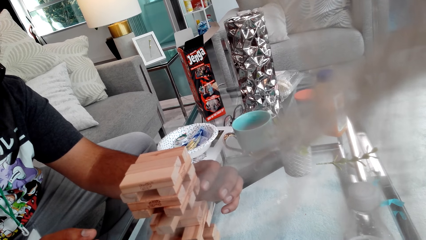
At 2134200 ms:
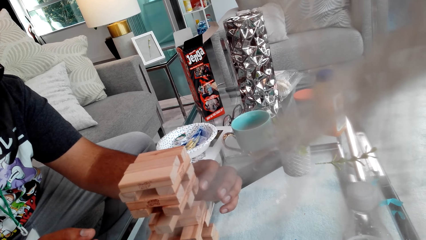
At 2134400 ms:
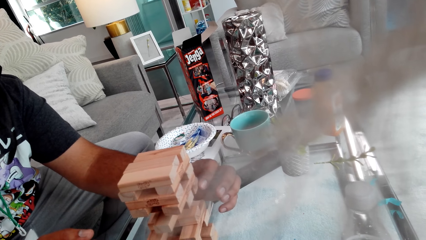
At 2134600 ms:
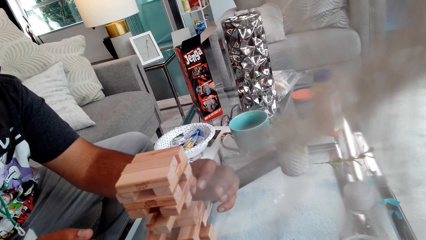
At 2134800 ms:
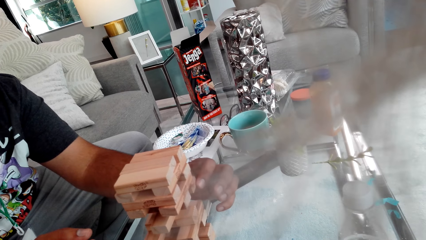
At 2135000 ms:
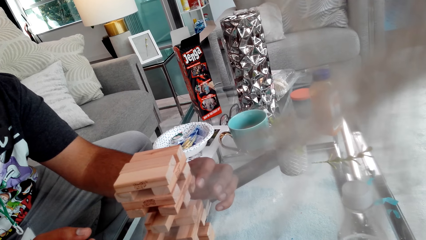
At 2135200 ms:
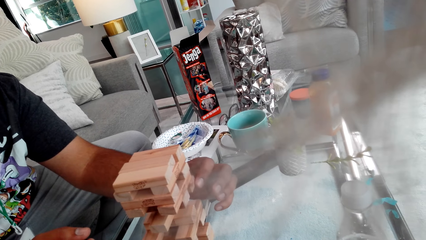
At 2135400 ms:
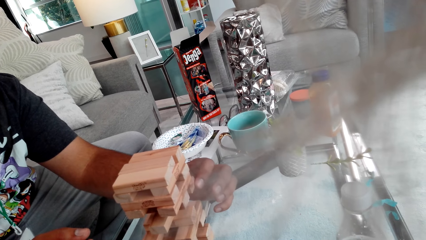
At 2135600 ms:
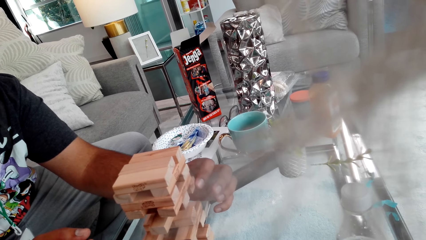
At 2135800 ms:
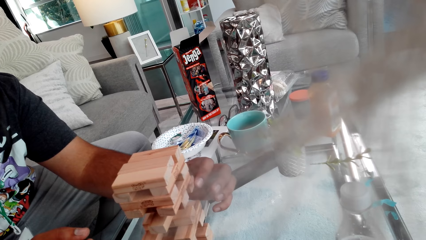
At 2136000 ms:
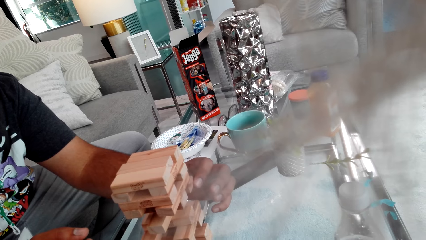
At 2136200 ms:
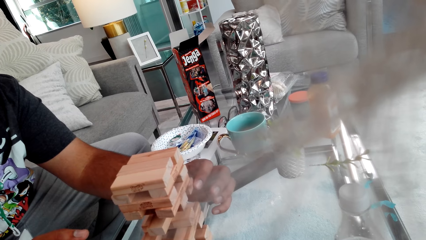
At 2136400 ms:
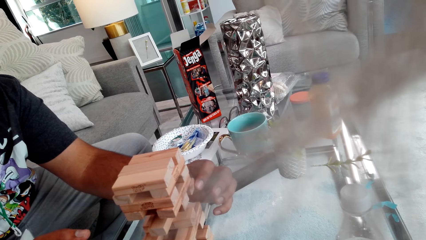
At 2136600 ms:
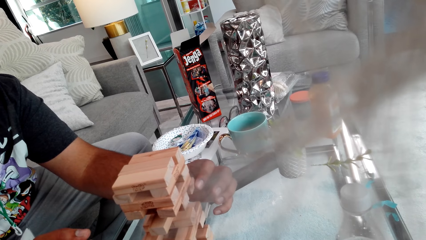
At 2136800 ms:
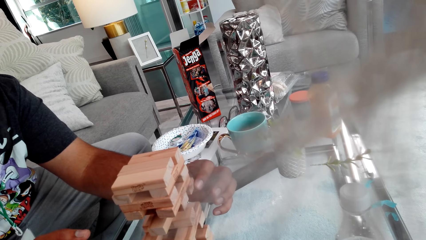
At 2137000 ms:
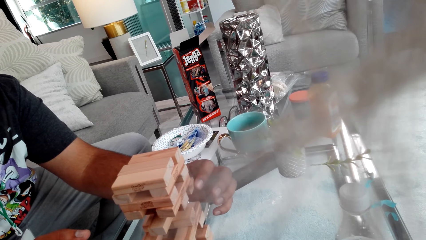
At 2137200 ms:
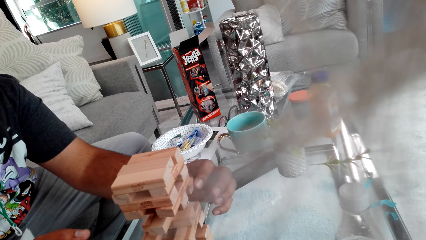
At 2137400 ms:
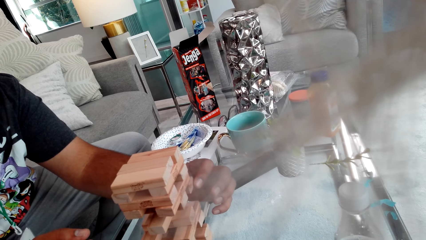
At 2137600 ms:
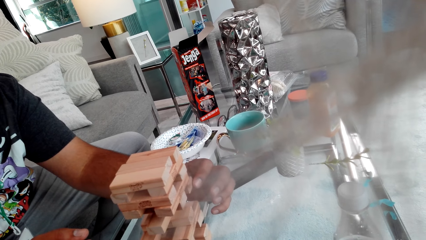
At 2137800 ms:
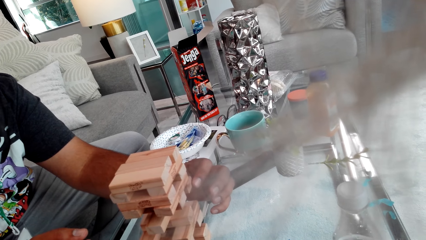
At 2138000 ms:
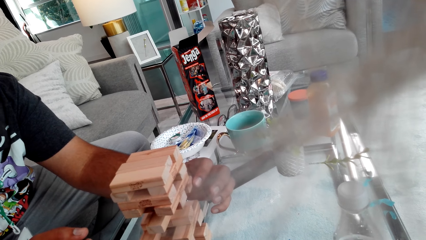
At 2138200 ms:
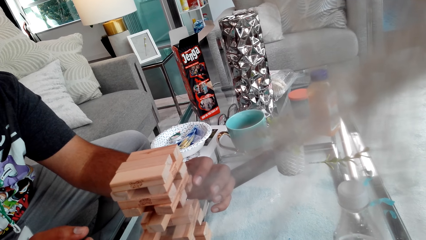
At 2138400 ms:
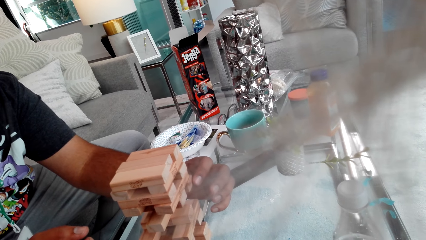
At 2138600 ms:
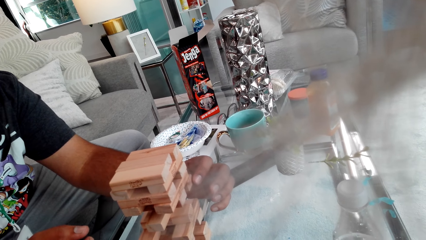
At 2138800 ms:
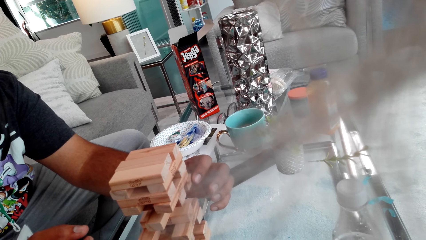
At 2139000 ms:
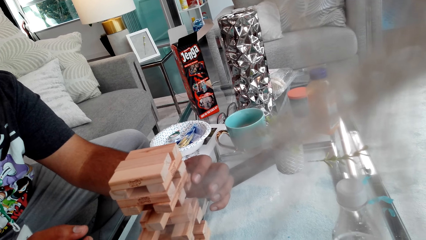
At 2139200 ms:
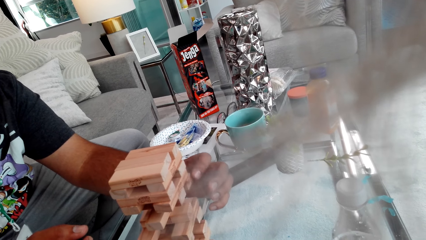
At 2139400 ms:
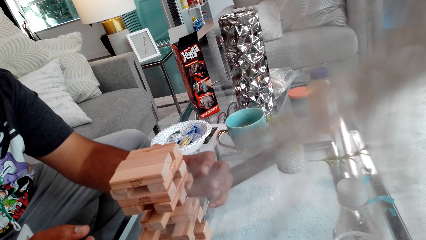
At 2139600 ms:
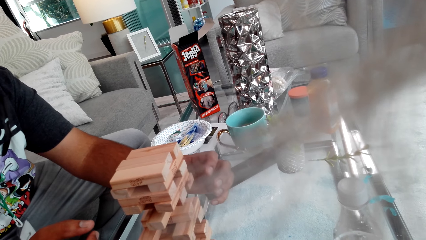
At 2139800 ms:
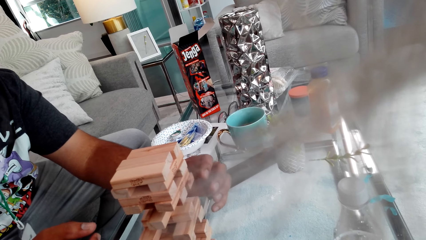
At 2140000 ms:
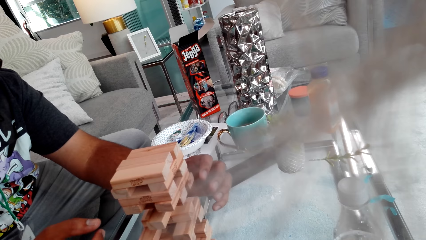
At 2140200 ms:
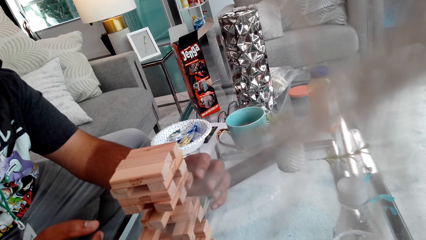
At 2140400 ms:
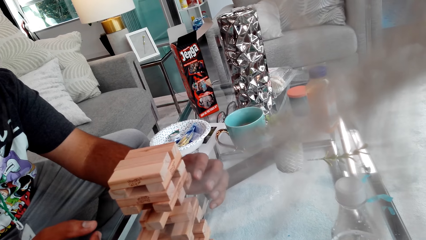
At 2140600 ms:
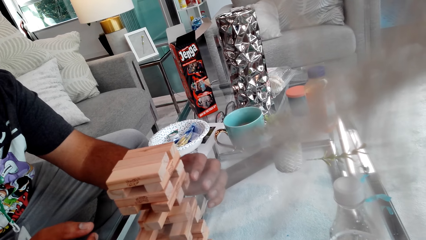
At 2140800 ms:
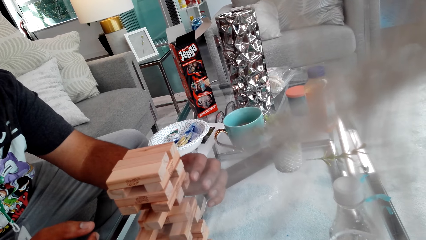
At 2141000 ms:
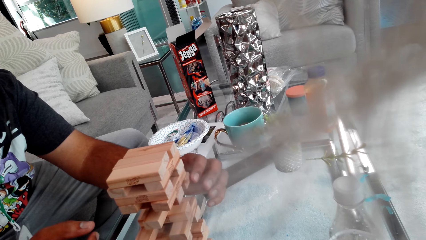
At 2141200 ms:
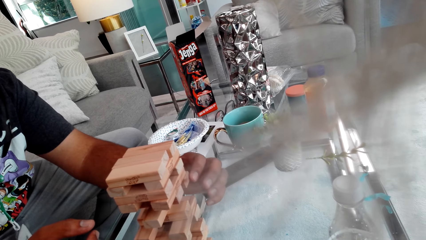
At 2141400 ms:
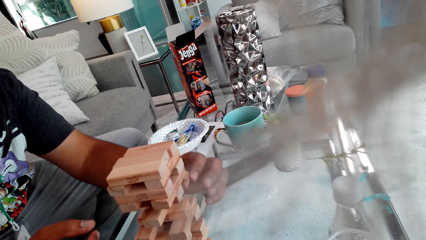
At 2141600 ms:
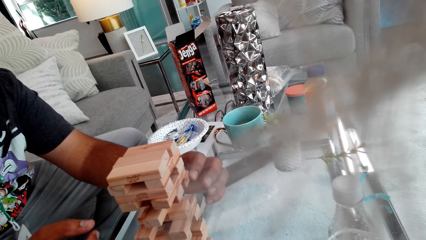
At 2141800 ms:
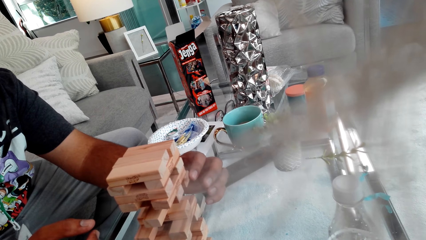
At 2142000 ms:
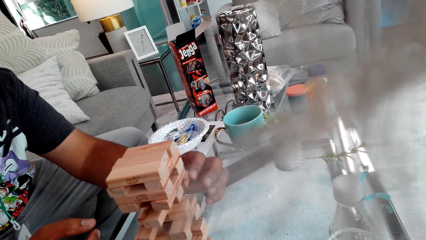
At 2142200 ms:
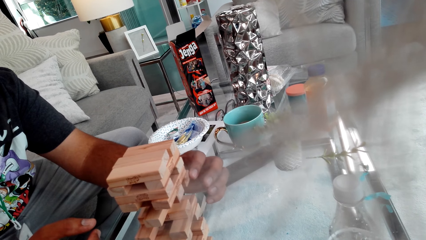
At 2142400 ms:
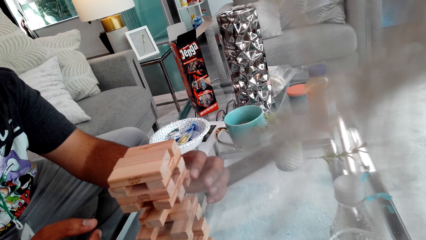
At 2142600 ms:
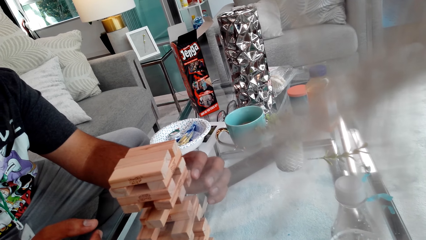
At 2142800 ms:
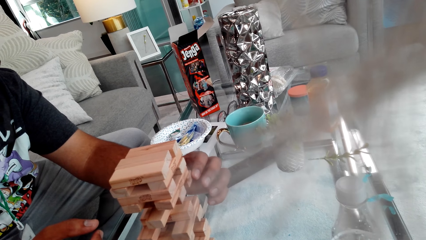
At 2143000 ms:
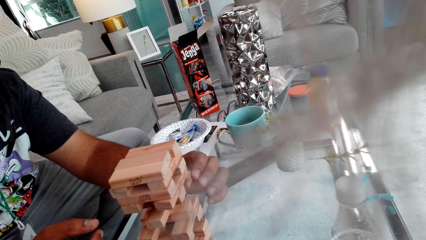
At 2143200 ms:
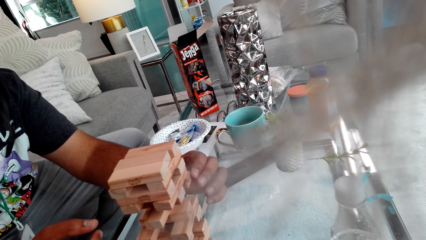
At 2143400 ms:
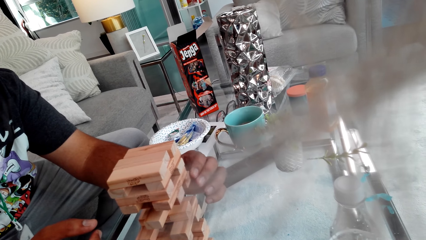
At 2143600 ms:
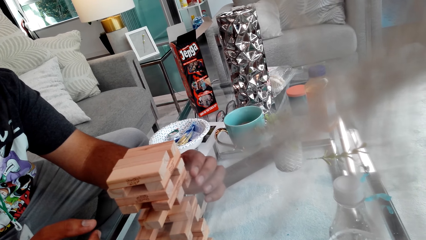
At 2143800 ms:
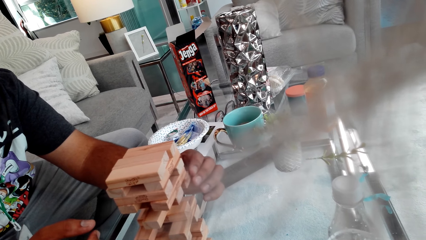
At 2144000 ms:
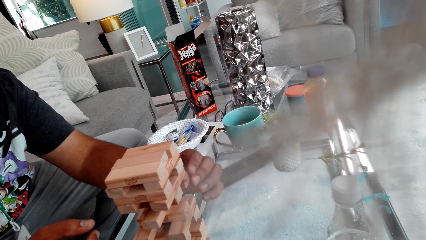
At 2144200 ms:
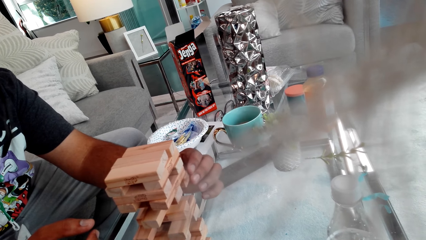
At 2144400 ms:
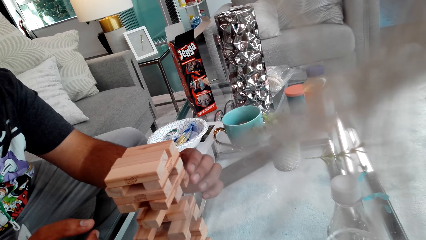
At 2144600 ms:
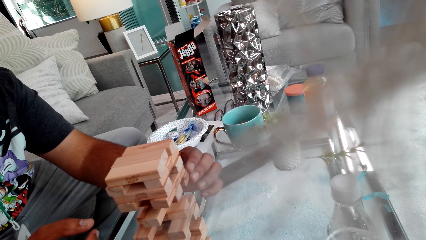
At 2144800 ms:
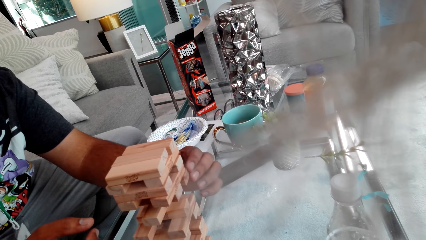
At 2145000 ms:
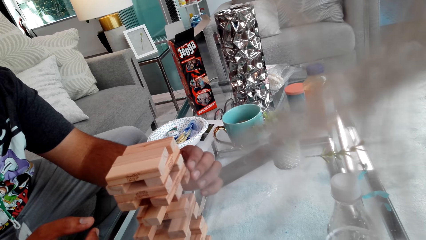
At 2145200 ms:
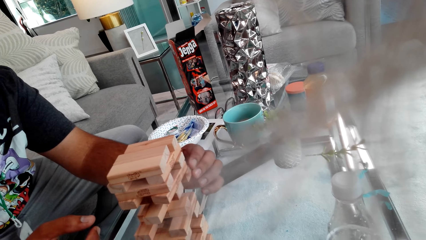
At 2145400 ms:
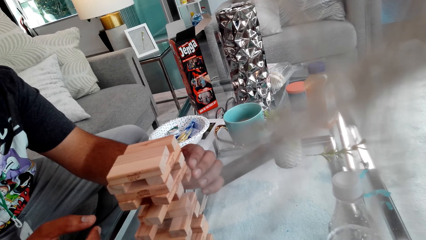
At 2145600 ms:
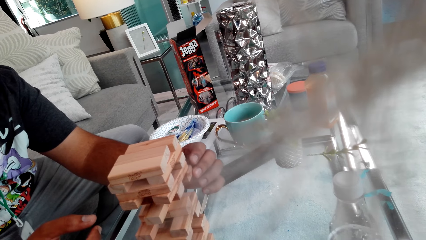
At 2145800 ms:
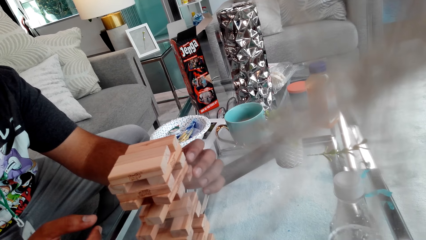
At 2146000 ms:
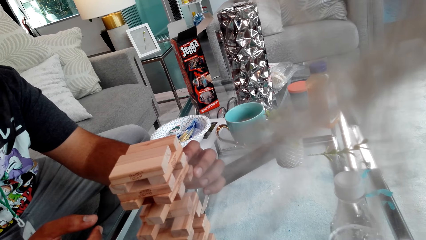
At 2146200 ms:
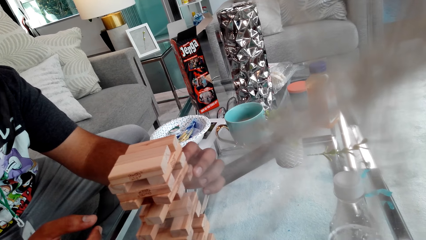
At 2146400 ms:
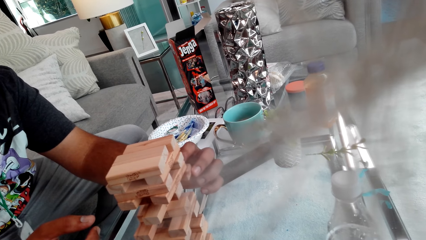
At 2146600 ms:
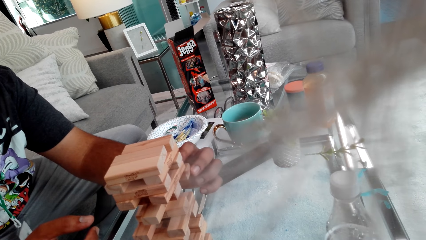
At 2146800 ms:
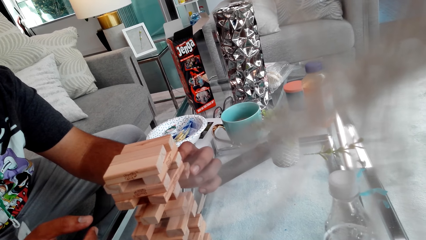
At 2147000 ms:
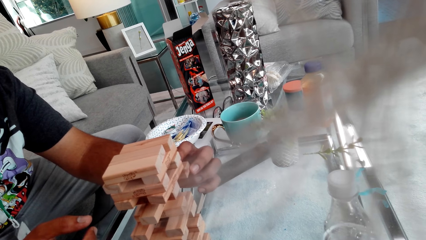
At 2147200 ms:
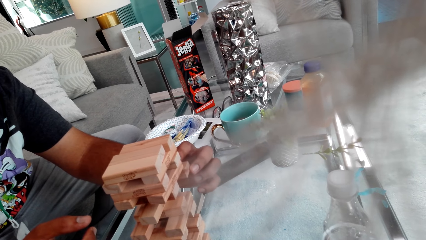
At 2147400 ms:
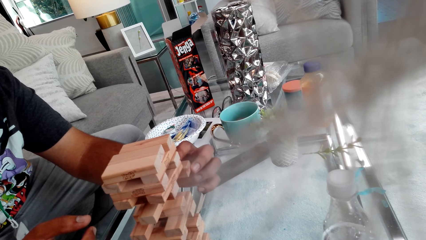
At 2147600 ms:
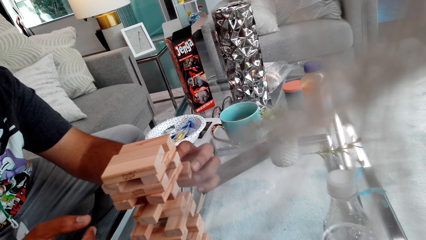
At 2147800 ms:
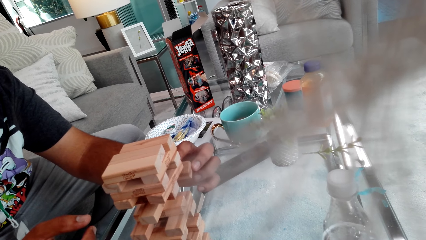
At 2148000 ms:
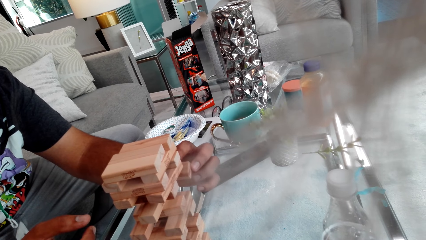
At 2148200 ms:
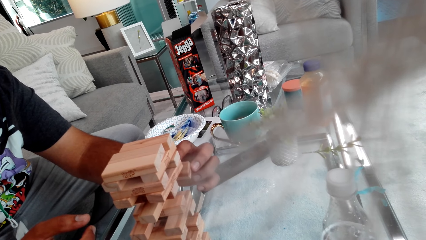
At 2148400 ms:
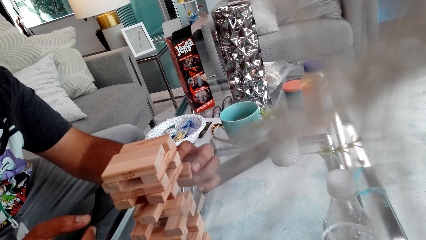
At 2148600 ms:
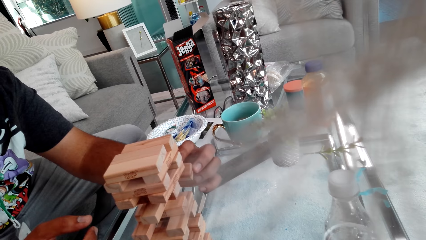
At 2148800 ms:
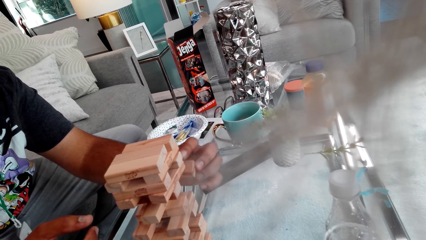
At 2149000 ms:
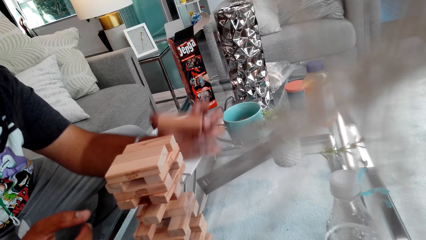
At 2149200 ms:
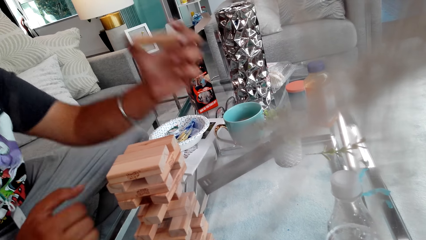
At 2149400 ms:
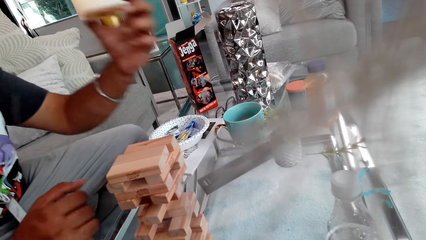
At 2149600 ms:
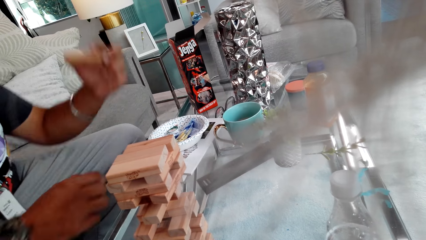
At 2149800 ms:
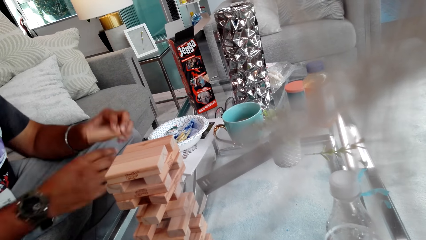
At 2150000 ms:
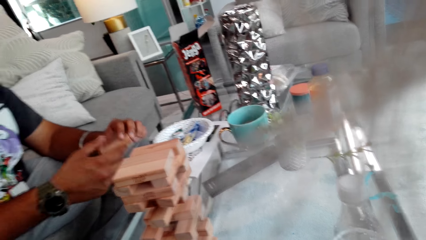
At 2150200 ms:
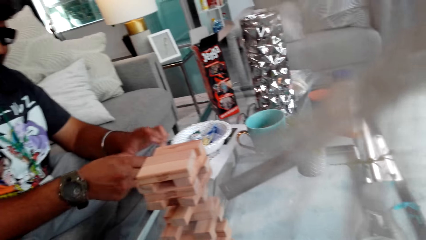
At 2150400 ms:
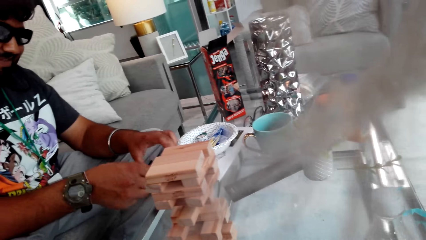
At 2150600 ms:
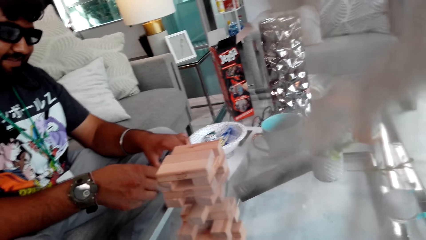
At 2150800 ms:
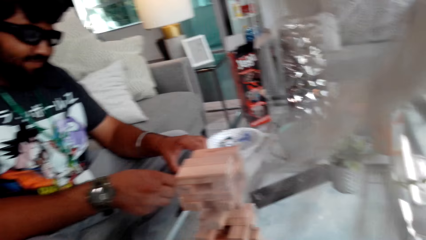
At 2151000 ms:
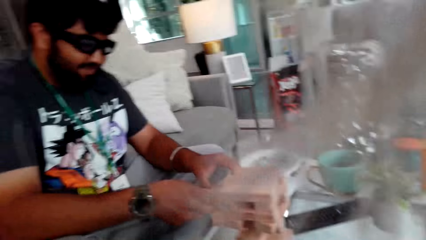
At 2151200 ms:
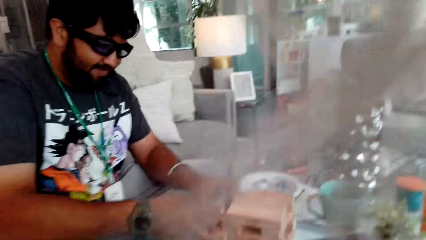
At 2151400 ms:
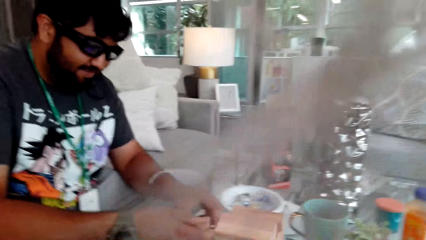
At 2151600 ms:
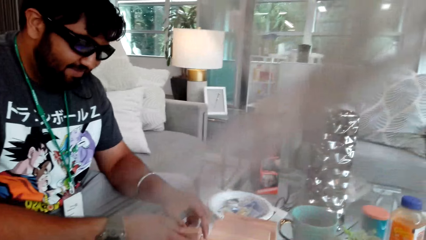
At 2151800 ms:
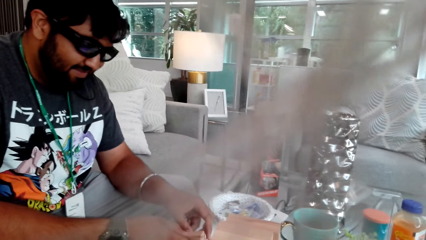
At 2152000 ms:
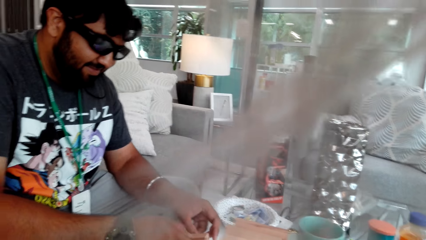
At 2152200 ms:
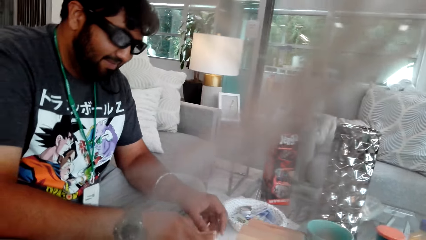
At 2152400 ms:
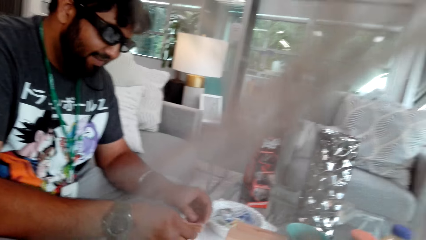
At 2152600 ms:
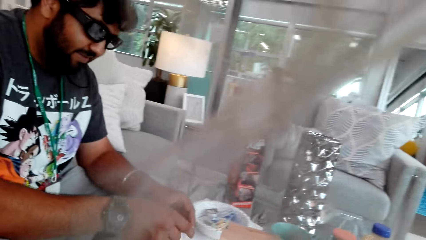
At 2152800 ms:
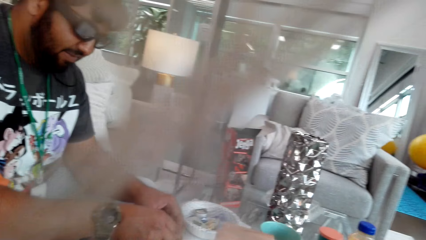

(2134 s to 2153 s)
A person plays the jenga game. The person takes the jenga block, holds the jenga block with the right hand, and puts the jenga block on the table. The camera wearer looks around.
